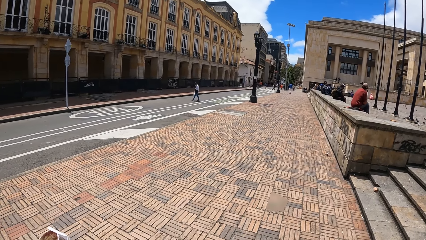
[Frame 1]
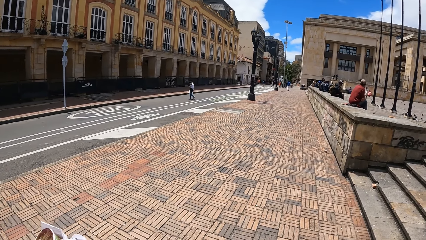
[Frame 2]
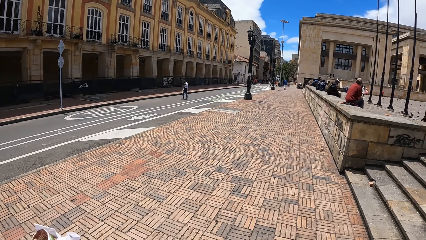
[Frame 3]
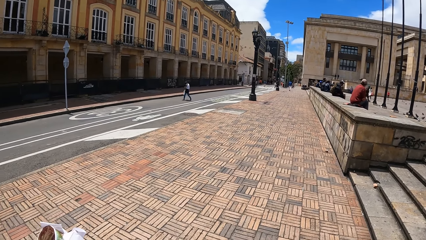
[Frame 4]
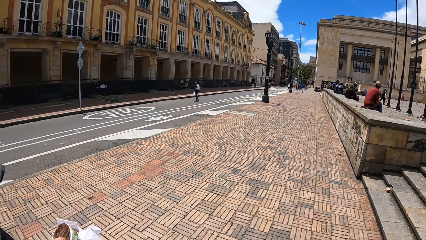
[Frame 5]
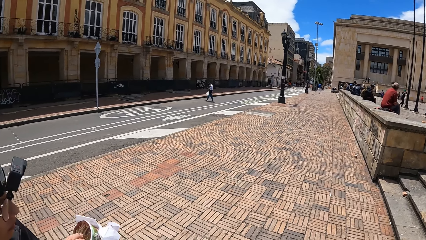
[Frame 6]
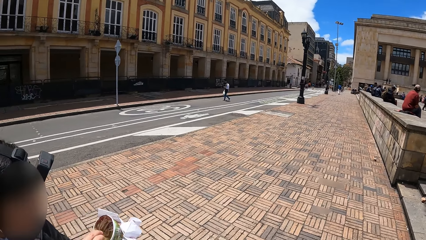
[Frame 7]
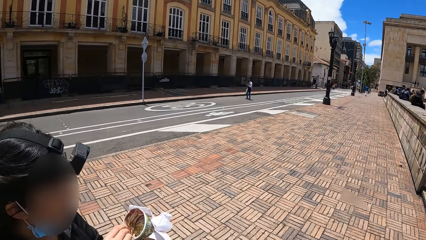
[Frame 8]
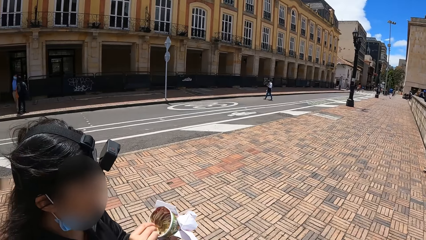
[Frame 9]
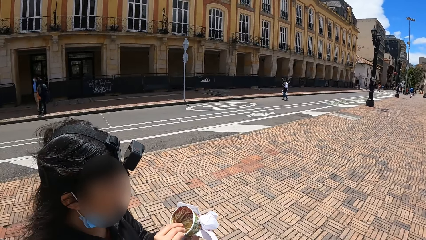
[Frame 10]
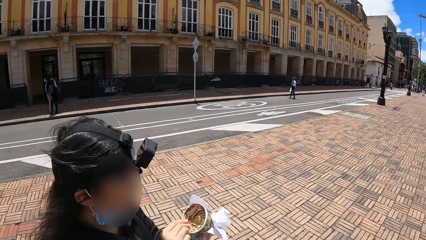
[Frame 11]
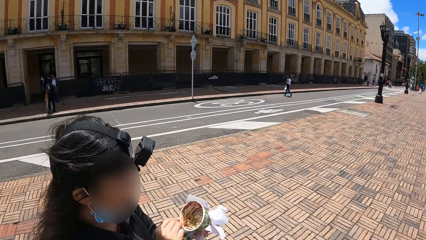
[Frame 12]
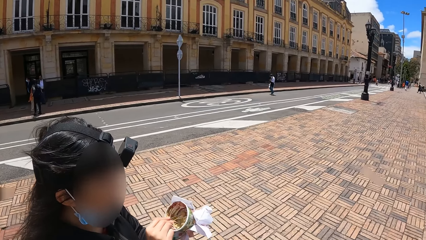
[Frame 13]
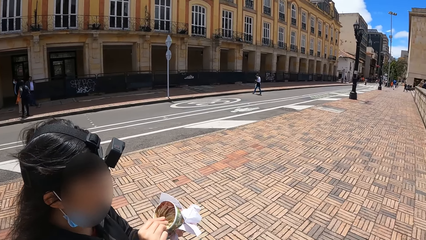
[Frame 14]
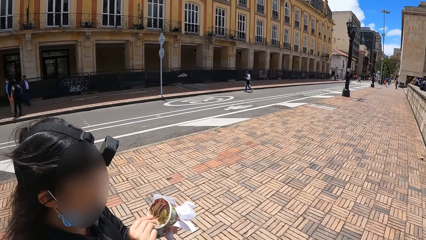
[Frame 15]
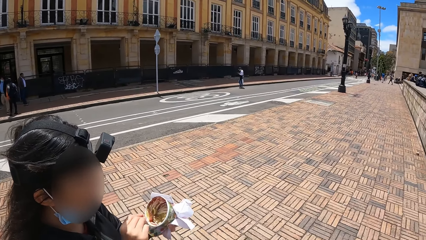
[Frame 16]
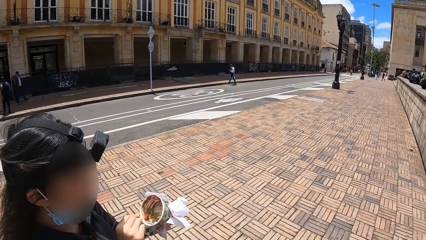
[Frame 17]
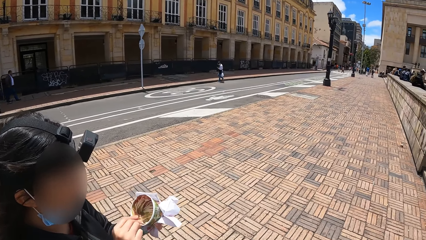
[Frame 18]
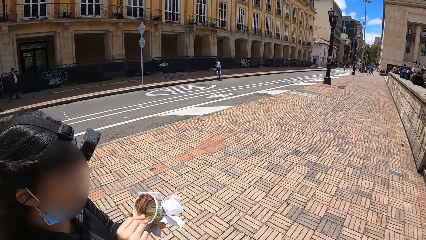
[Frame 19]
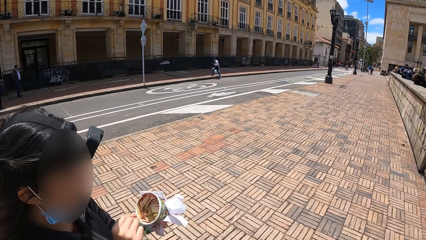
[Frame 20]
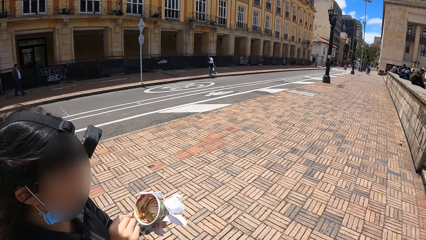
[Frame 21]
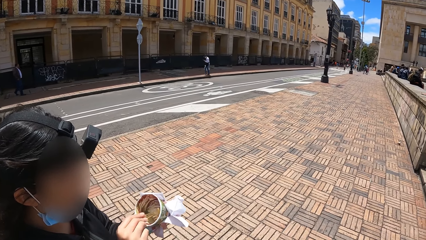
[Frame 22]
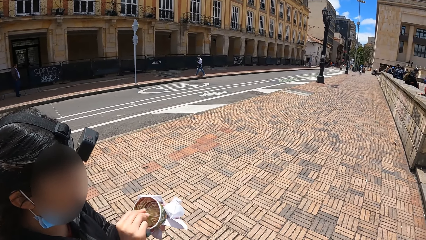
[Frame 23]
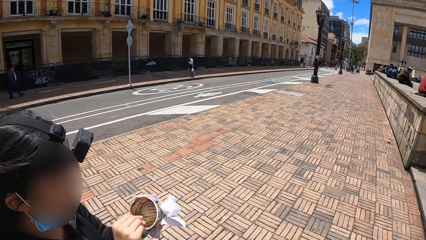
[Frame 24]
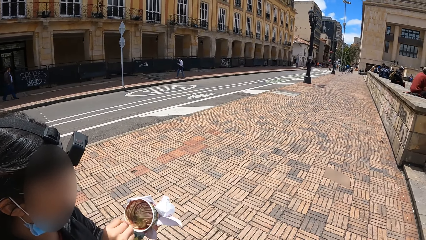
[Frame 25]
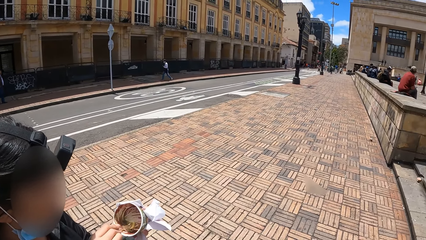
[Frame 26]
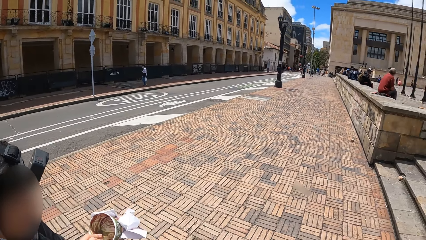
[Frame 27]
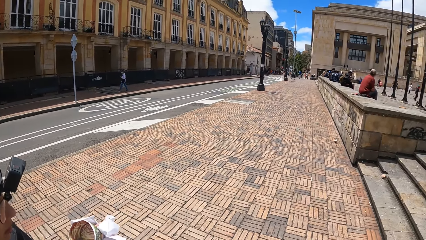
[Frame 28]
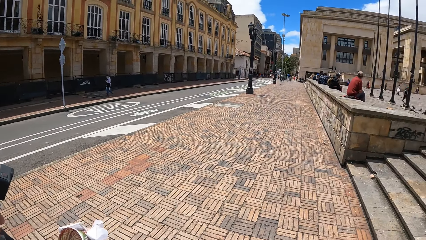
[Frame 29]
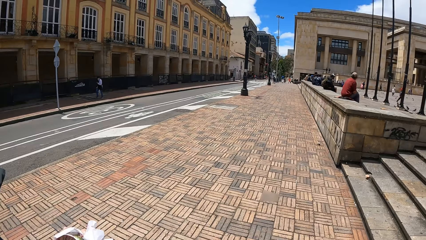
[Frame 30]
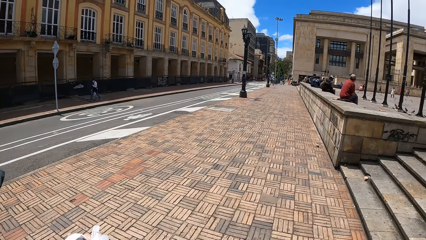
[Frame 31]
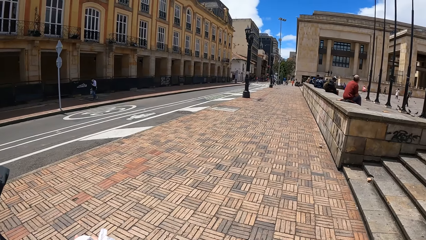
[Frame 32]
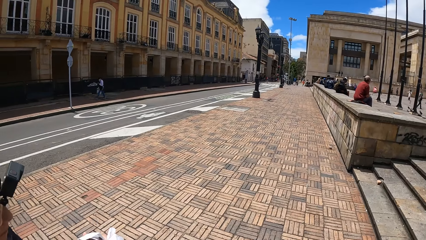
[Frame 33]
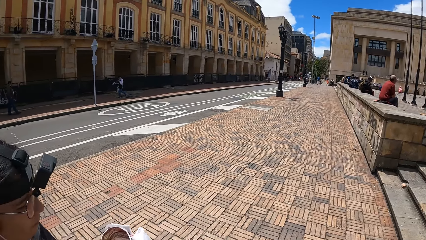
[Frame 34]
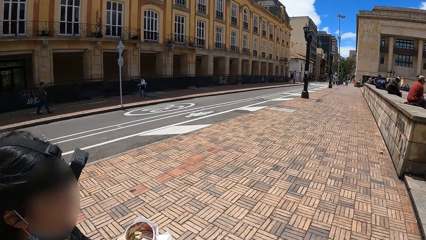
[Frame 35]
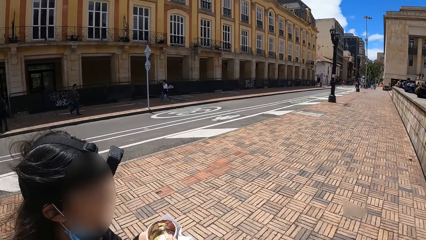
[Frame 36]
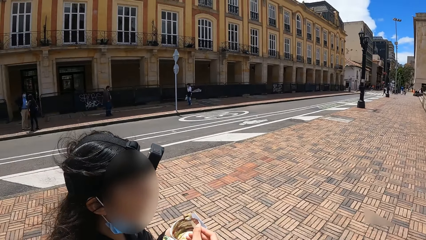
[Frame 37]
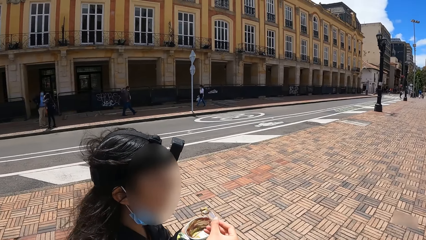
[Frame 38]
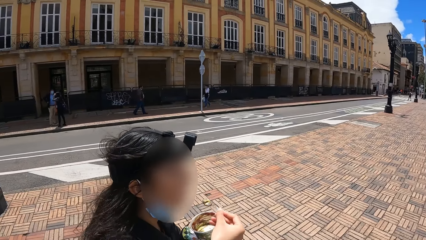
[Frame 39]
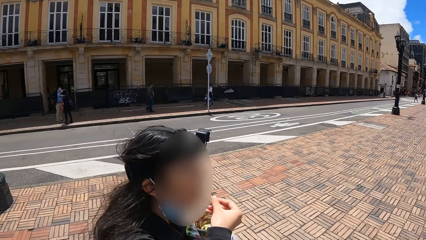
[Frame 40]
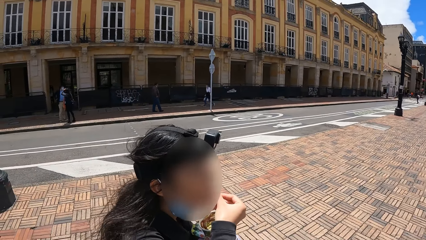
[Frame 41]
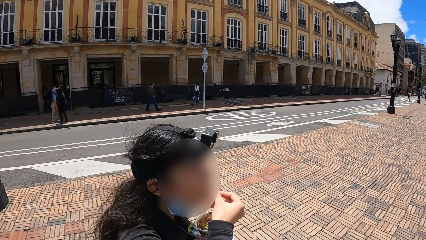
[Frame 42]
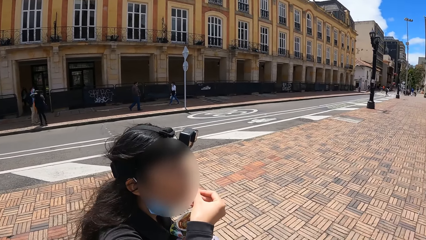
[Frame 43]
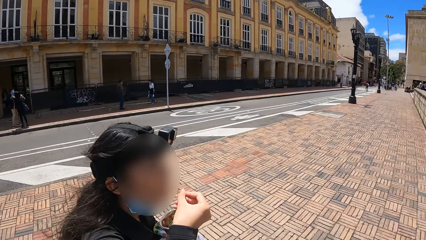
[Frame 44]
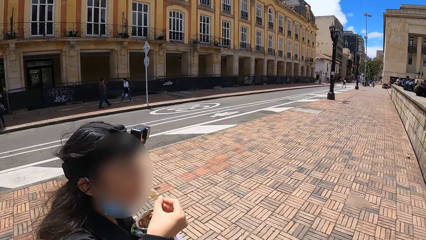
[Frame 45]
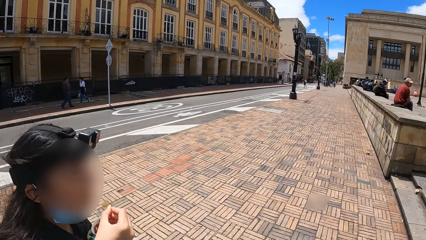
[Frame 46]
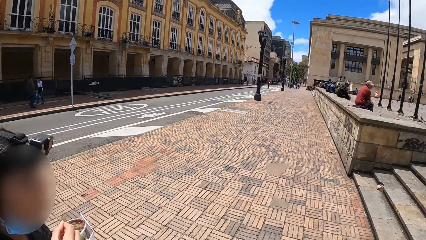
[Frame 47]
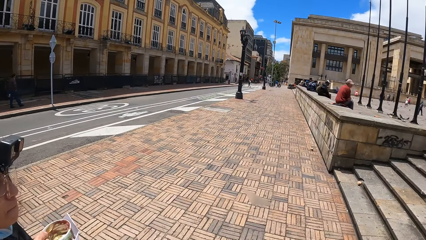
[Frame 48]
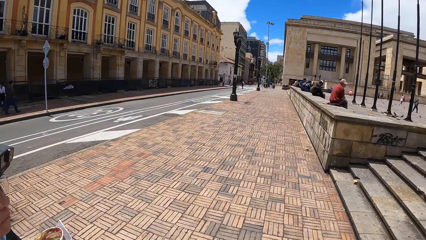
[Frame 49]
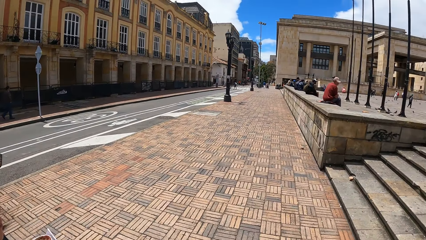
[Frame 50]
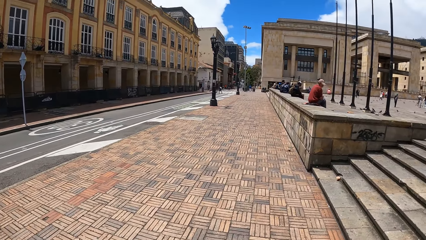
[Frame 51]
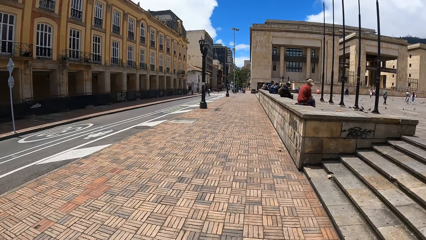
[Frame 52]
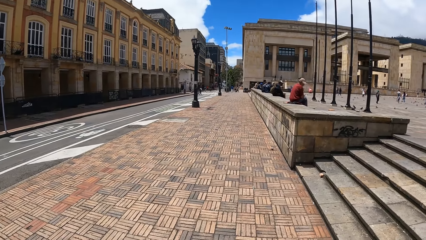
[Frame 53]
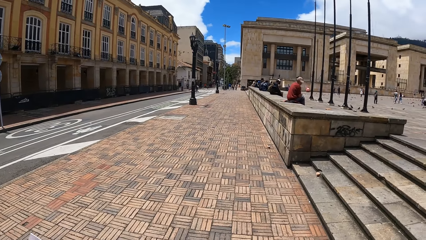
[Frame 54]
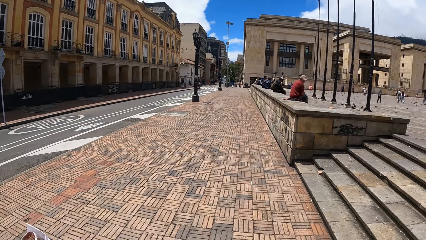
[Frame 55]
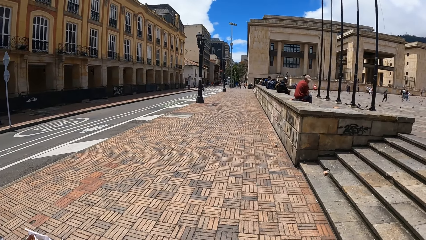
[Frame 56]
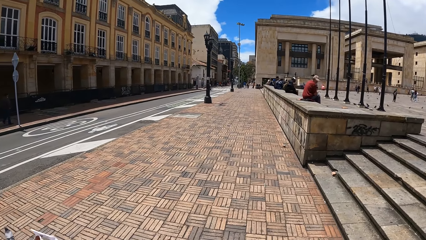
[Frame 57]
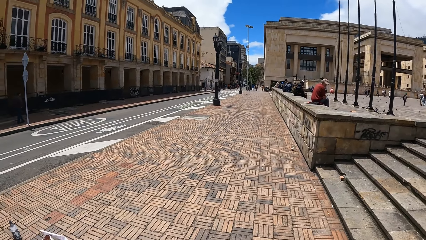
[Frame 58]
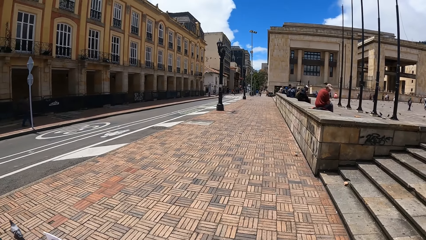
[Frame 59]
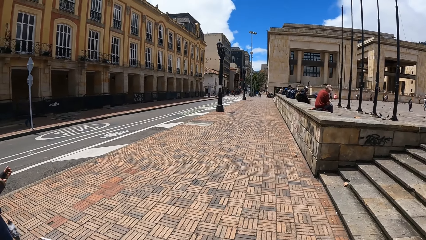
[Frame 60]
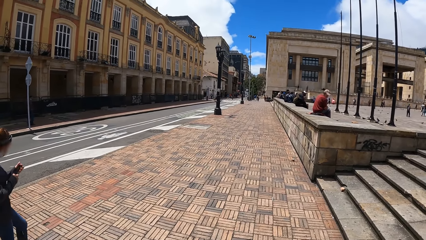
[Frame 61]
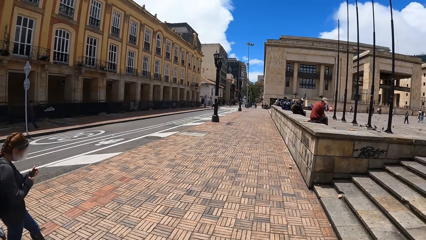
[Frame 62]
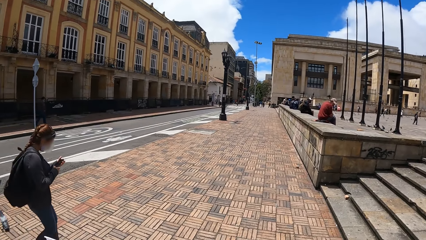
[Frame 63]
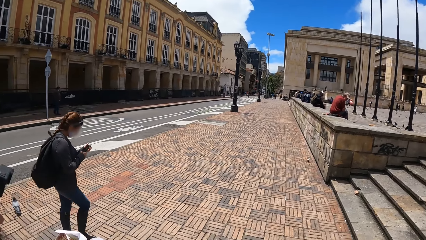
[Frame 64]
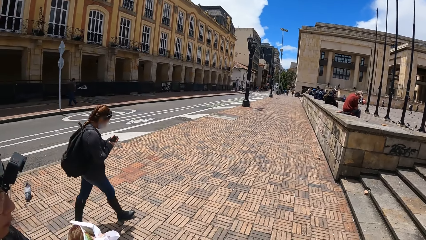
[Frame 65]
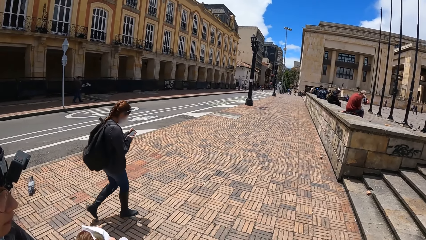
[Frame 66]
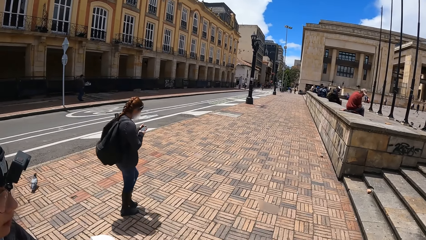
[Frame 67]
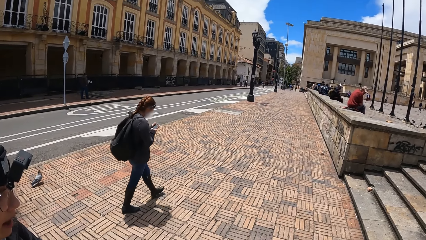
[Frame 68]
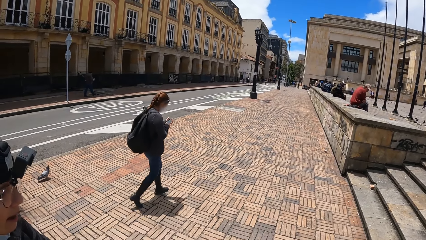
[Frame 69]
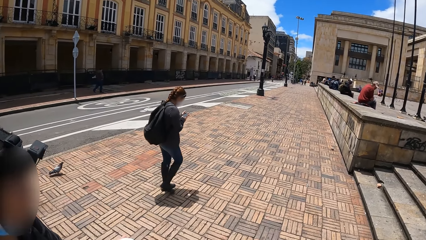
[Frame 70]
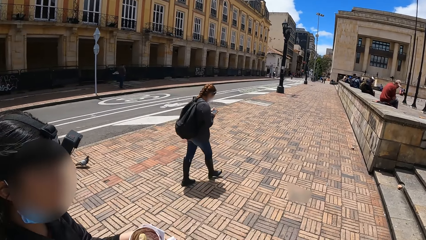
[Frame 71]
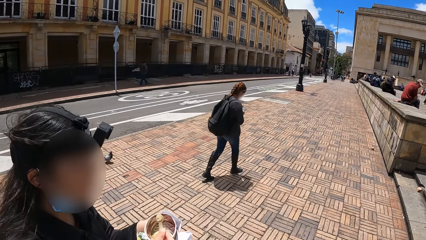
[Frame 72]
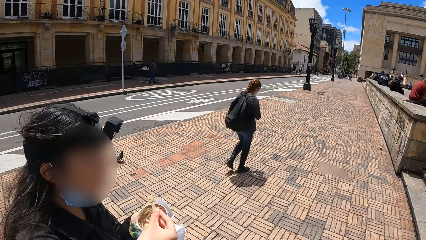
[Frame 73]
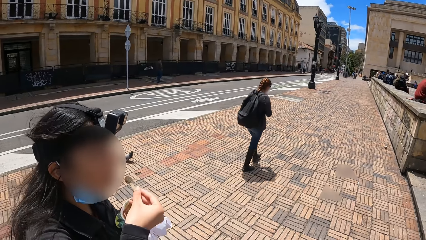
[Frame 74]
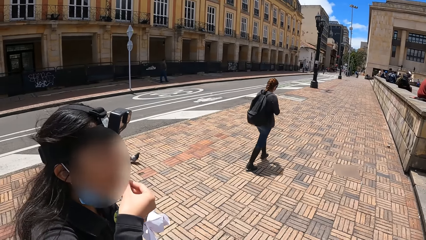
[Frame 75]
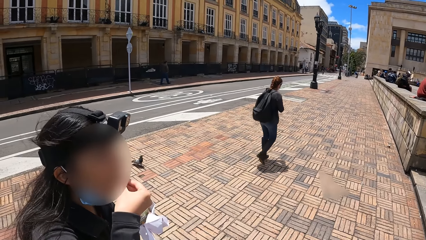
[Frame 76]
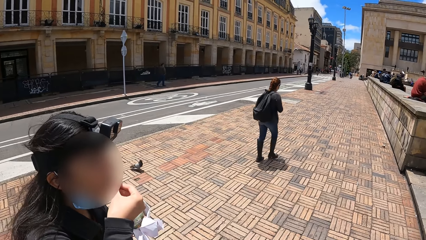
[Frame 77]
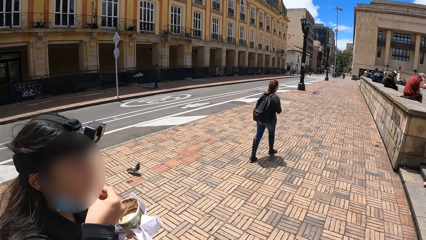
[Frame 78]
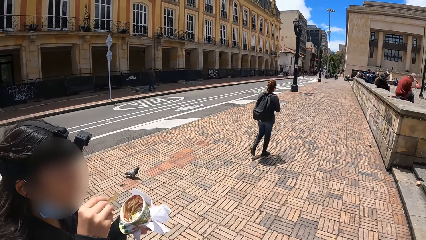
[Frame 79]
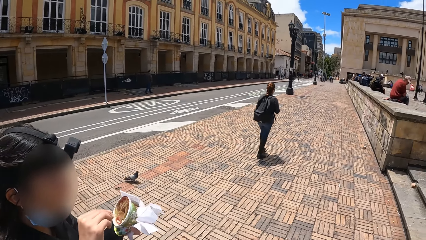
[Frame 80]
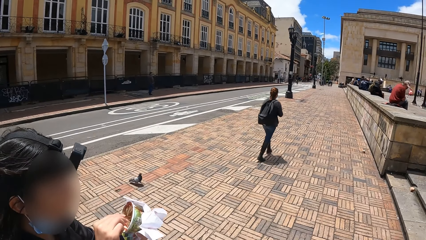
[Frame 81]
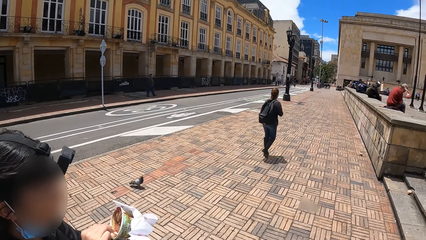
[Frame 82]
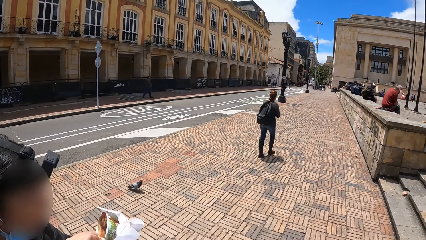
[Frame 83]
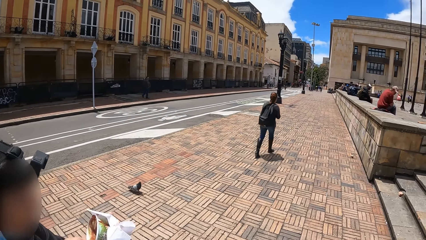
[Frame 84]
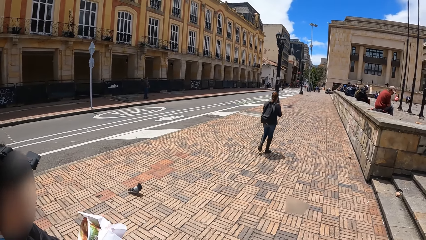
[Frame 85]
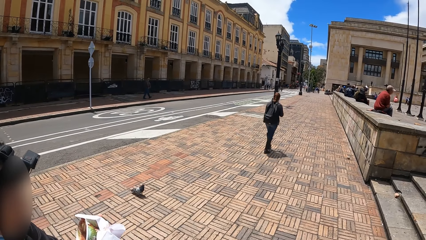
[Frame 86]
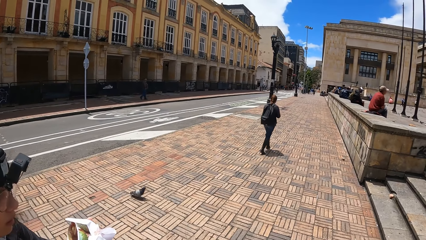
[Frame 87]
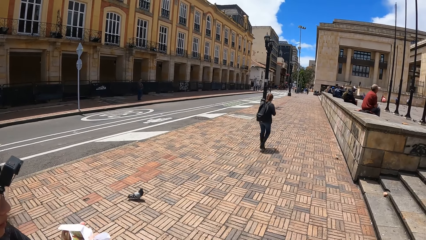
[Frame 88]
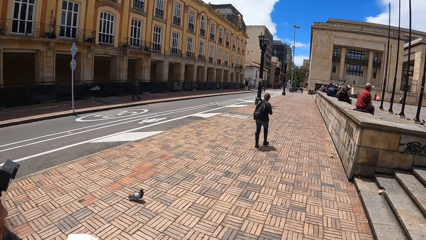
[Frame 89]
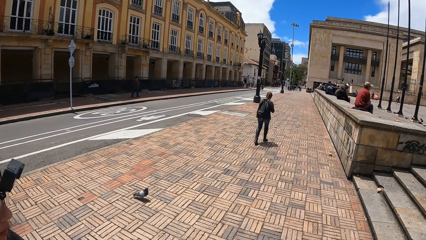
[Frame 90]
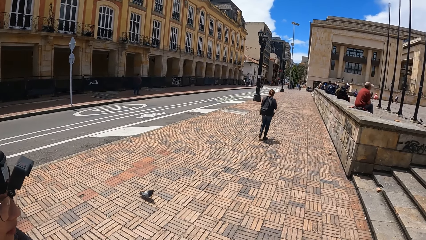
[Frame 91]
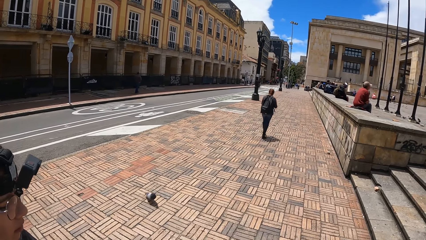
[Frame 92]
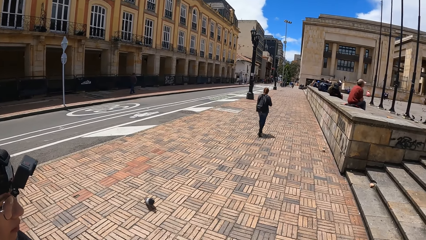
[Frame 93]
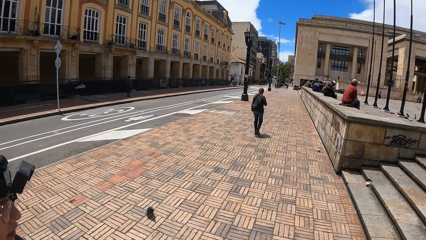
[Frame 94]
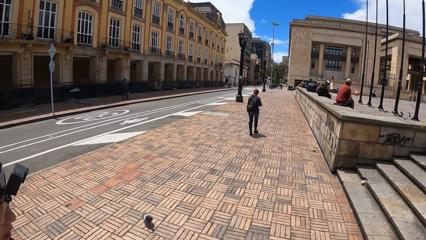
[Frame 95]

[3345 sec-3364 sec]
The camera wearer looks around. A person collects food with a spoon. The person eats ice cream. The camera wearer looks around. The person scoops the food with the spoon. The camera wearer looks around. The person eats the food. The camera wearer looks around. The person scoops the food with the spoon. The camera wearer looks around. The person eats the food. The camera wearer looks around. The person scoops the food with the spoon.
